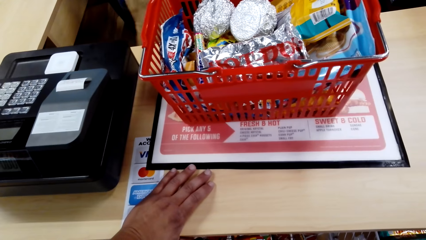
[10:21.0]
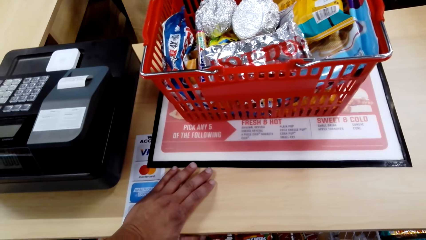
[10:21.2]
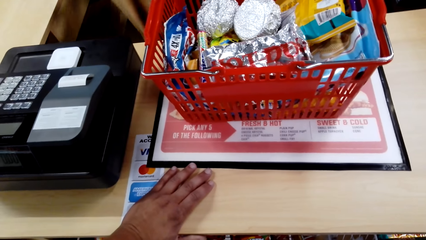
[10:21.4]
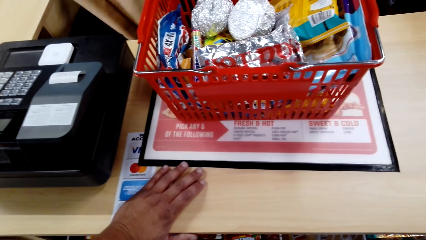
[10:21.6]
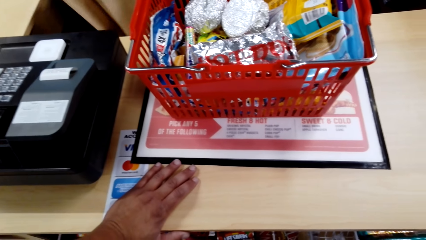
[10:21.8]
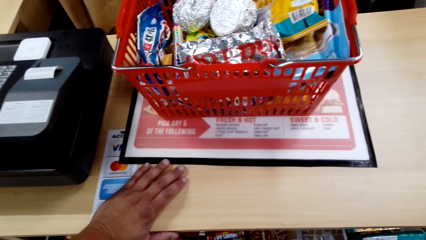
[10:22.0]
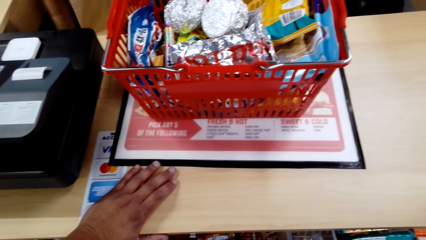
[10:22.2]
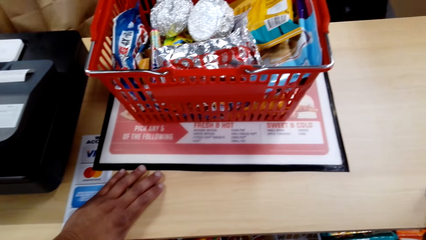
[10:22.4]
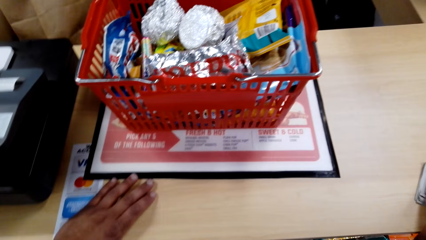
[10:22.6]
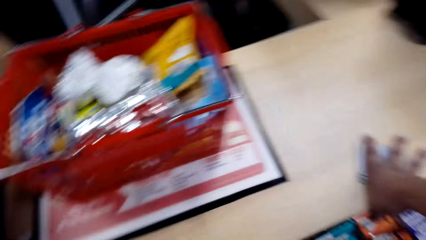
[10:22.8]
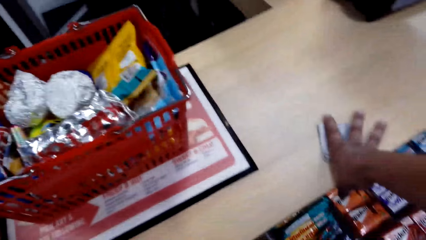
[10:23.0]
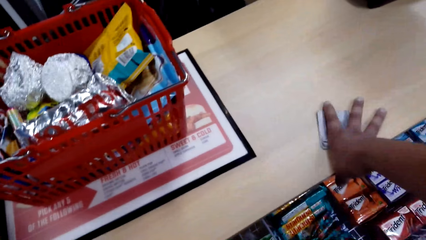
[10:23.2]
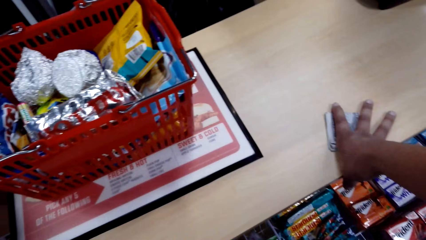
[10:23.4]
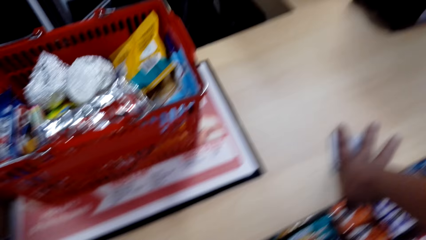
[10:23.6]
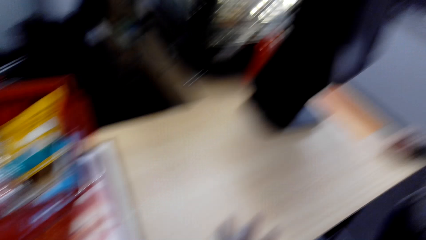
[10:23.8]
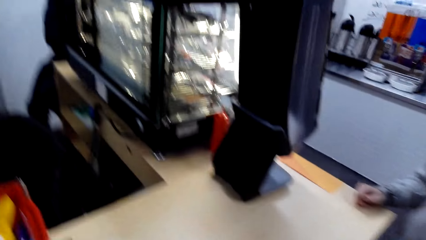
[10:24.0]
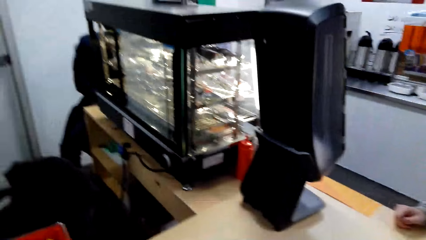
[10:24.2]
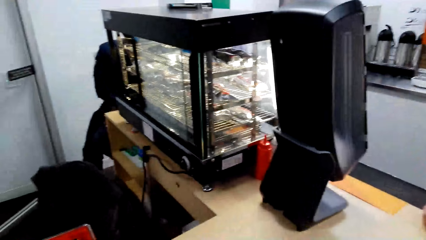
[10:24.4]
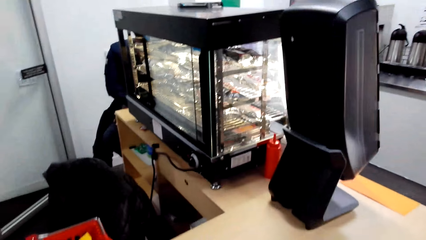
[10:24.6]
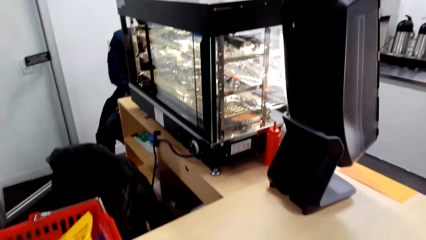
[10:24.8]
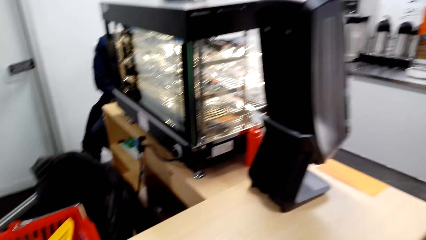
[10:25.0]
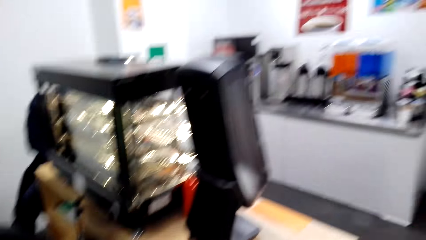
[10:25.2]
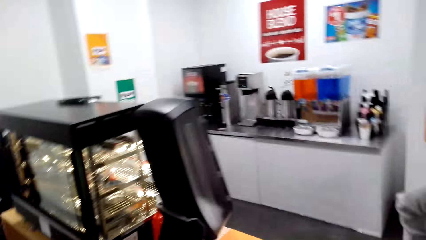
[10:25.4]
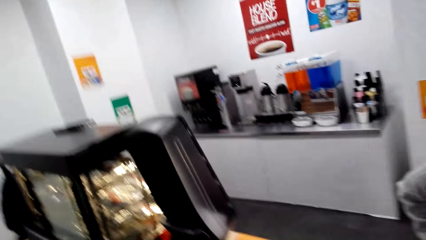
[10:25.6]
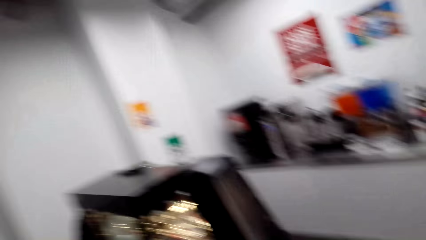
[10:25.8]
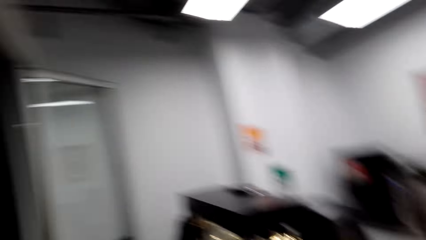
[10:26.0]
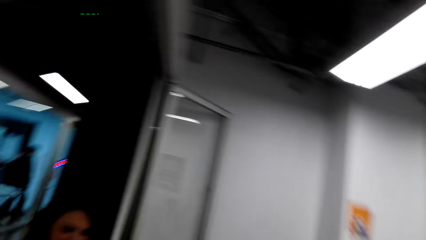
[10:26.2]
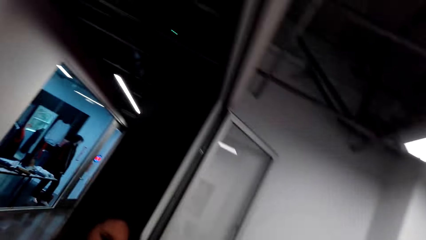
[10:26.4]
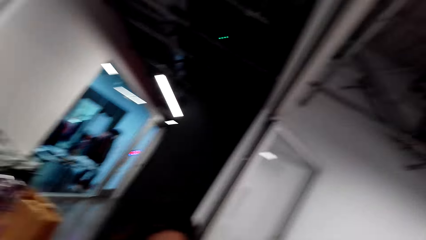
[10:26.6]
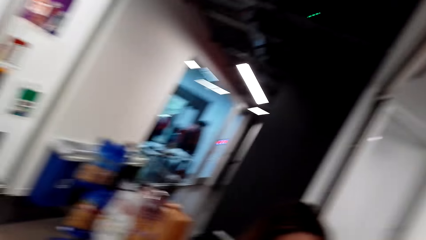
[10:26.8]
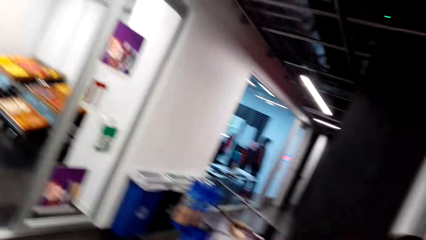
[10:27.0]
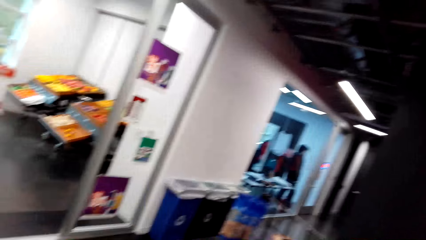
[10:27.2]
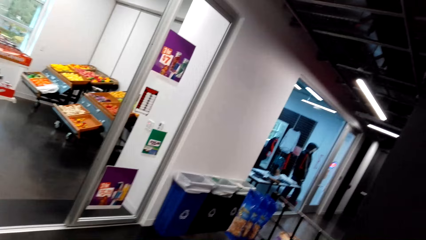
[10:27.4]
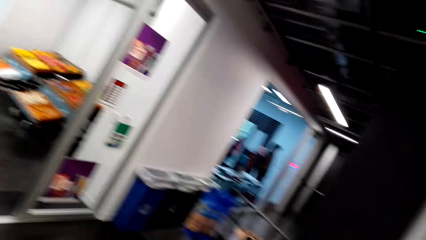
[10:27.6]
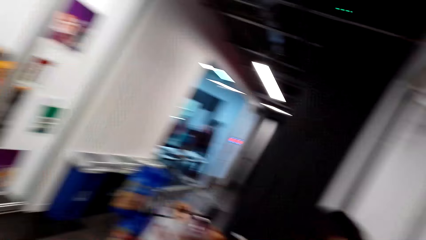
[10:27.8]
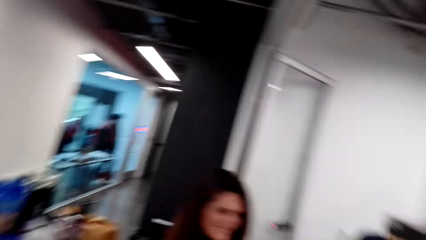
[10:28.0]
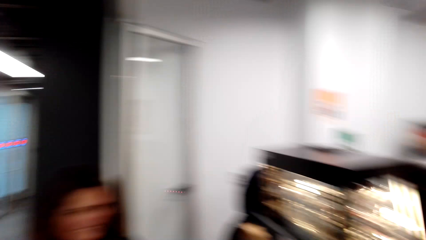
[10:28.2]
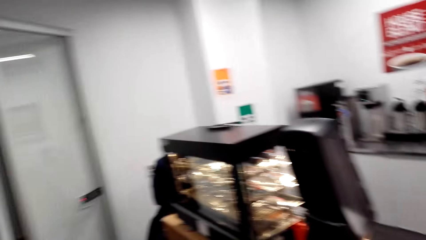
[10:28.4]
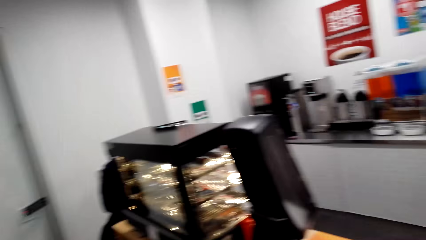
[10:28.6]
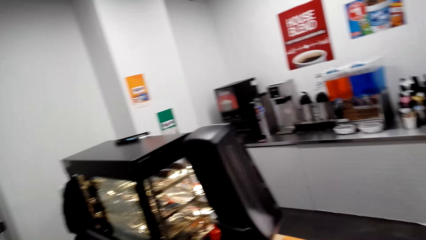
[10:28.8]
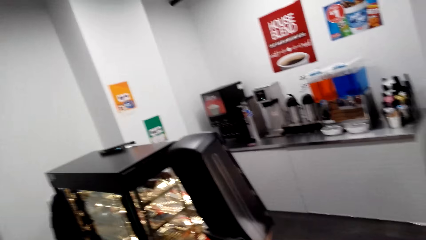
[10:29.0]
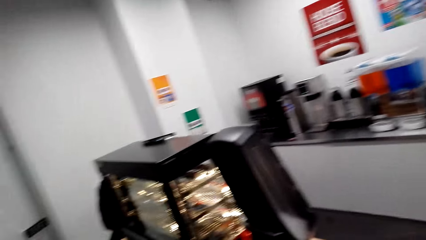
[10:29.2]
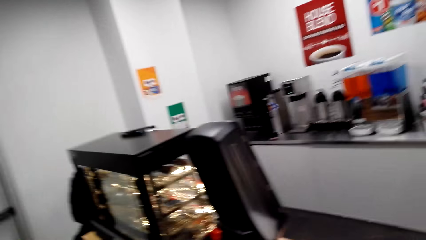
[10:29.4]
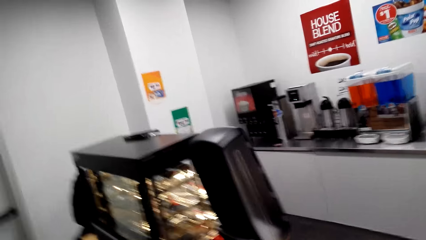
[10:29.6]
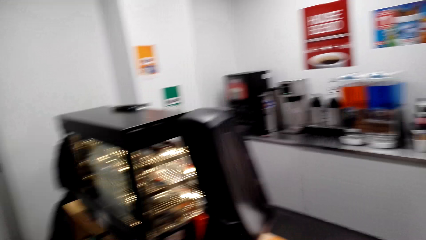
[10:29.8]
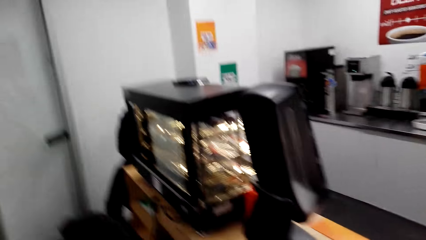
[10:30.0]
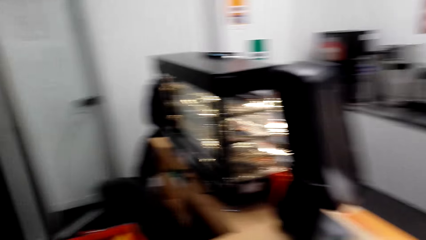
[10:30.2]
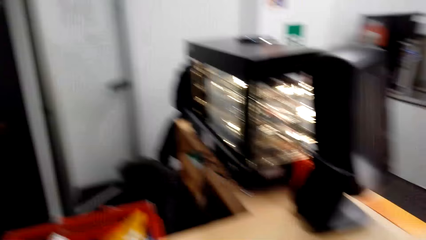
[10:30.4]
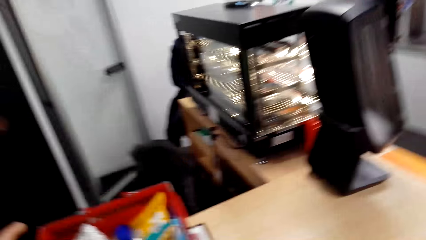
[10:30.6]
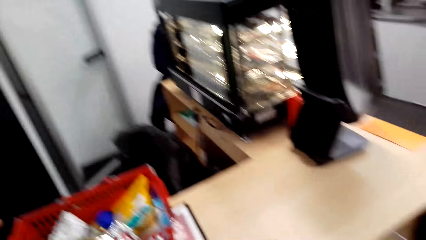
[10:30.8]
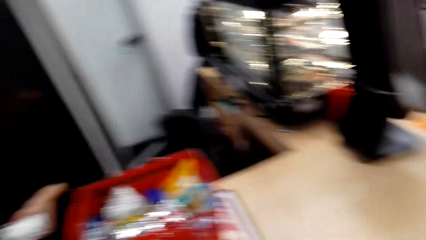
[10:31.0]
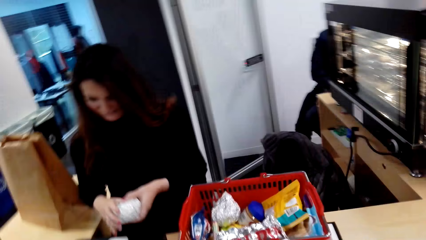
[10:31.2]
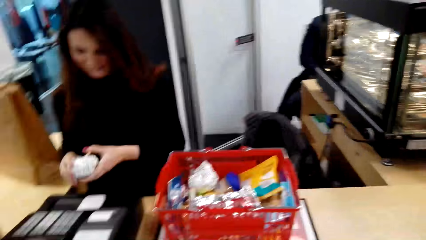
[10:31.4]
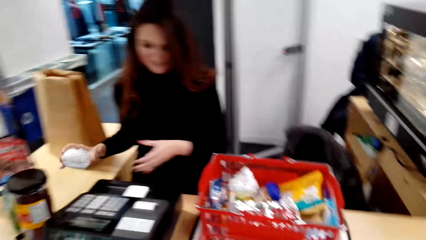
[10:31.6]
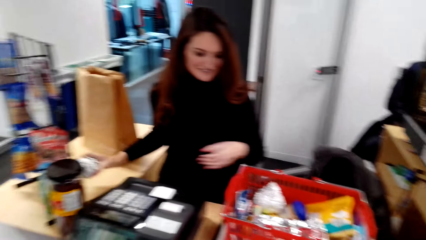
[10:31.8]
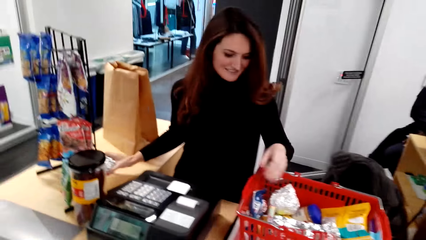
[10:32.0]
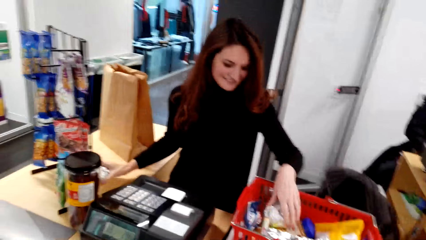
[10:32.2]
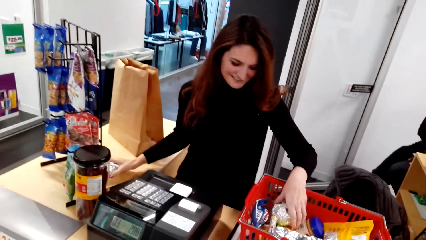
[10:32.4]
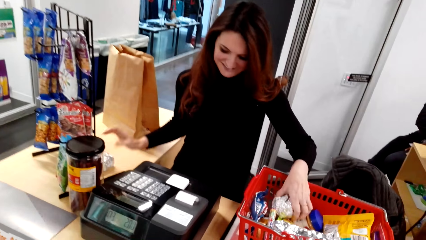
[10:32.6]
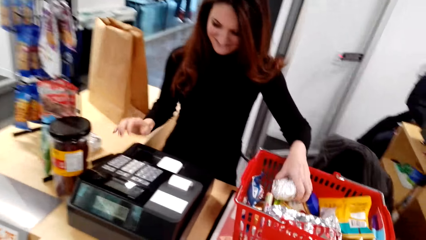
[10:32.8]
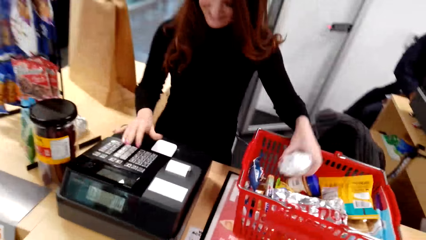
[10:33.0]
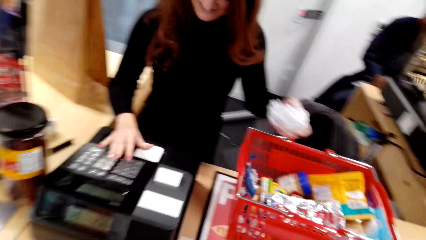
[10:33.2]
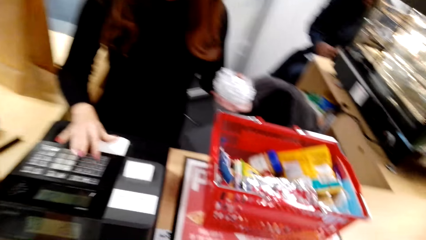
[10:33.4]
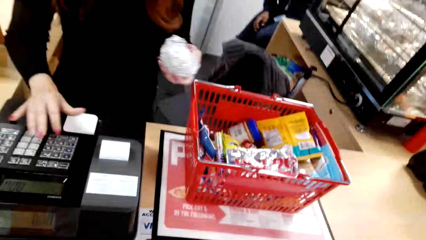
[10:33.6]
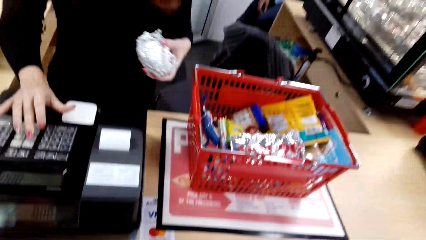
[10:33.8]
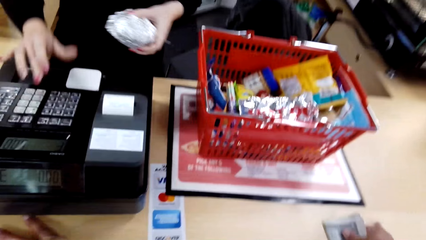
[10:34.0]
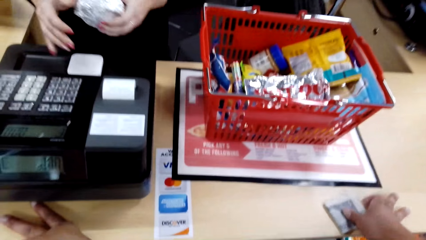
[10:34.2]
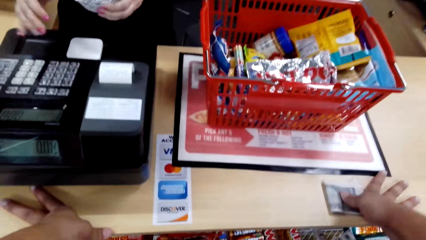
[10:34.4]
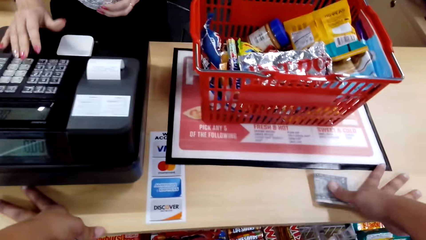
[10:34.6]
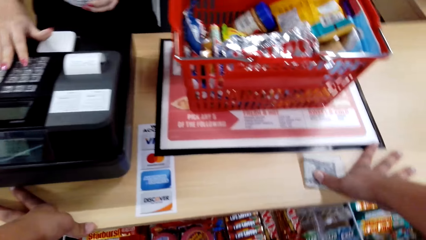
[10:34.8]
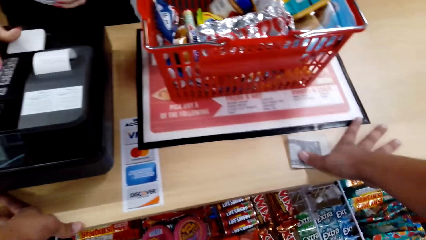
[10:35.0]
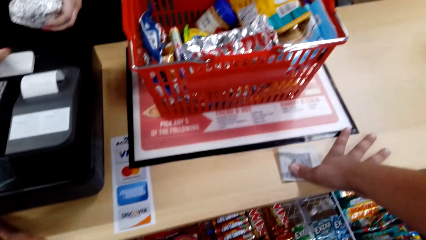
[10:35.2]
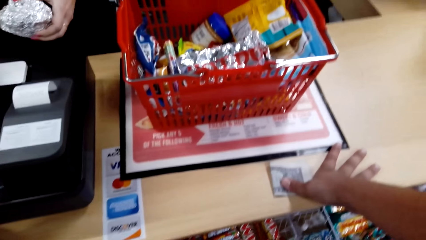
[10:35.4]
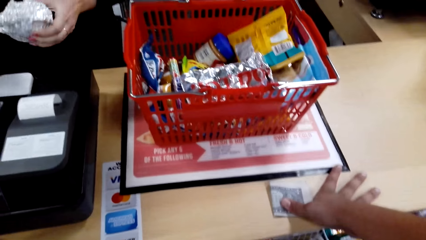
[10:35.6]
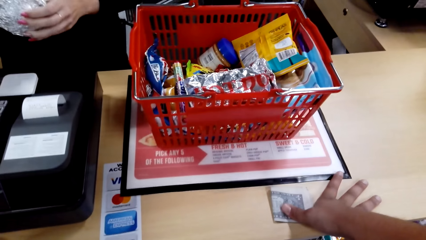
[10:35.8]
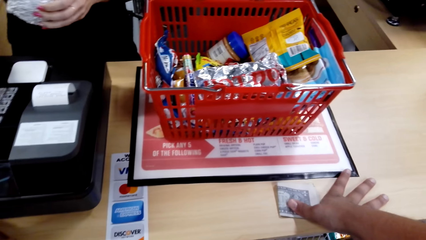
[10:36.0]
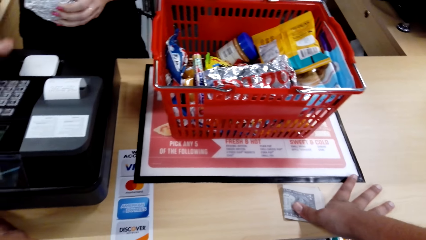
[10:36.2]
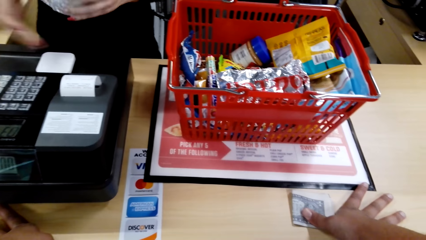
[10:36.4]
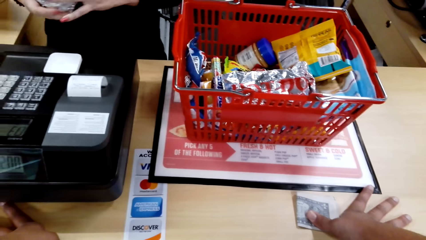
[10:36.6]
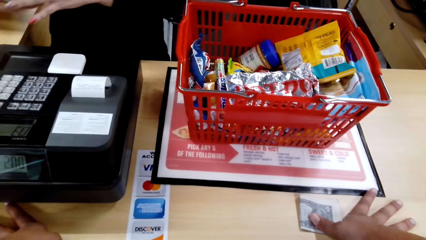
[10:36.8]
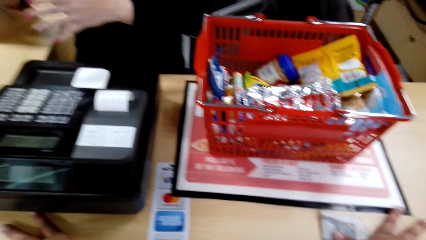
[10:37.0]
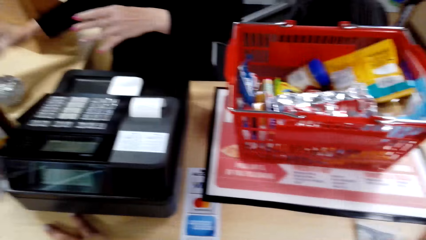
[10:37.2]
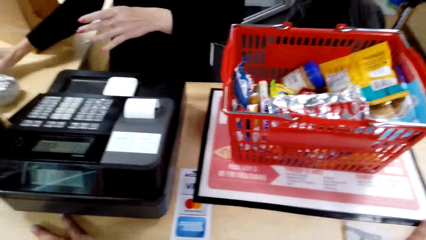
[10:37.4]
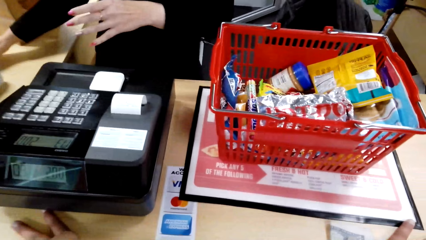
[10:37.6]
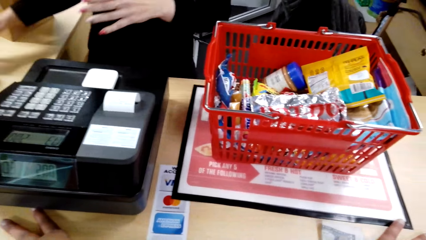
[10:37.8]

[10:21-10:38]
The camera wearer stares at the shopping basket. They look around the supermarket. They dialogue with the cashier. The cashier places a foil with something on the counter table. She lifts a foil with something from the shopping basket. She operates a retail shop biller machine.
